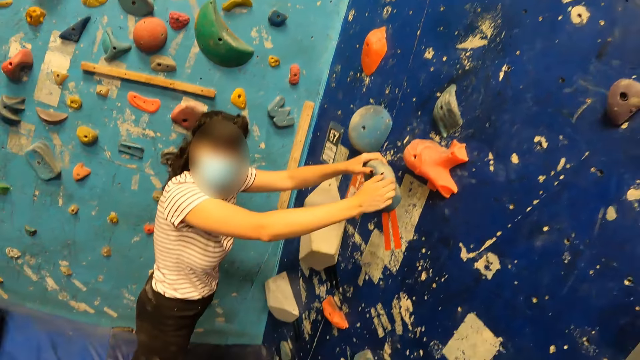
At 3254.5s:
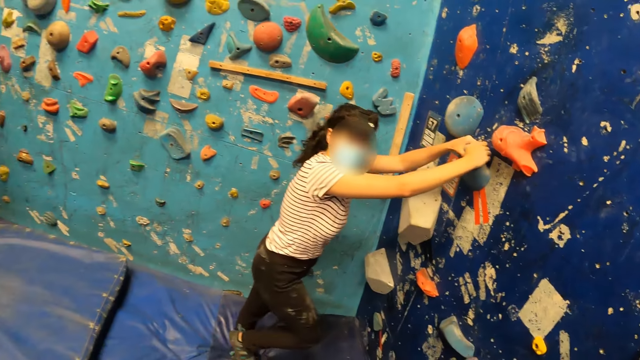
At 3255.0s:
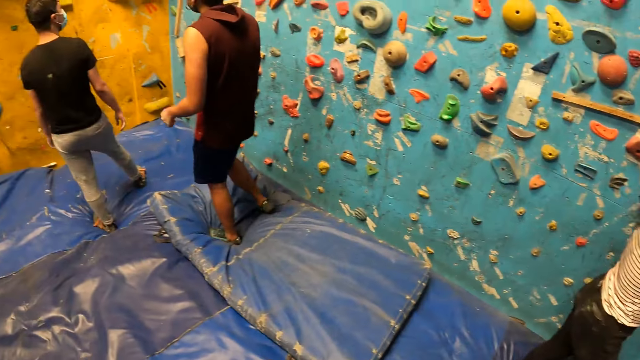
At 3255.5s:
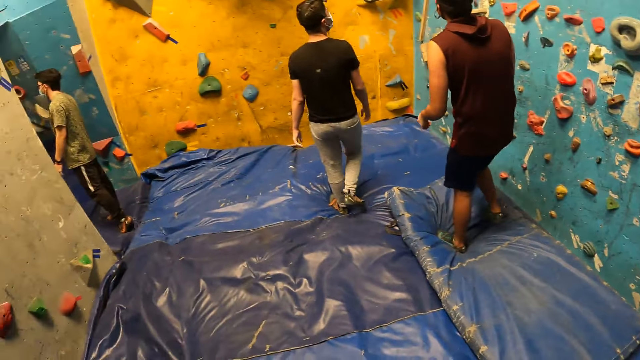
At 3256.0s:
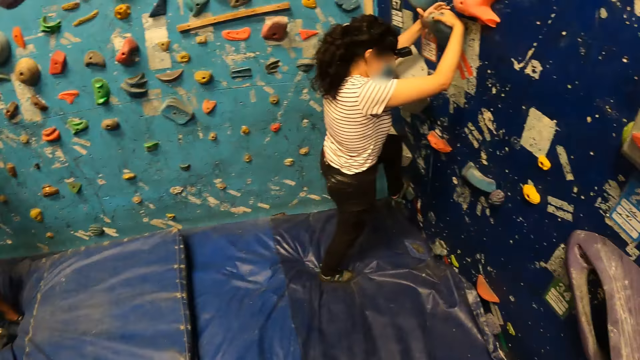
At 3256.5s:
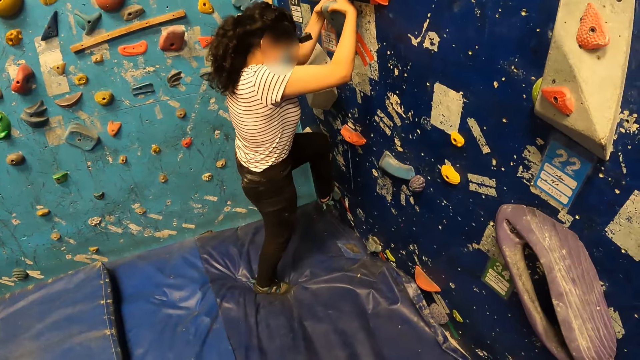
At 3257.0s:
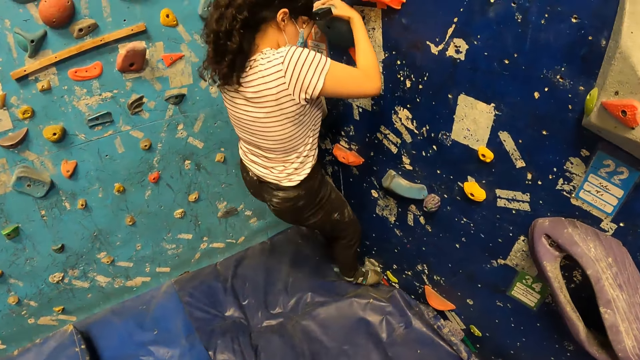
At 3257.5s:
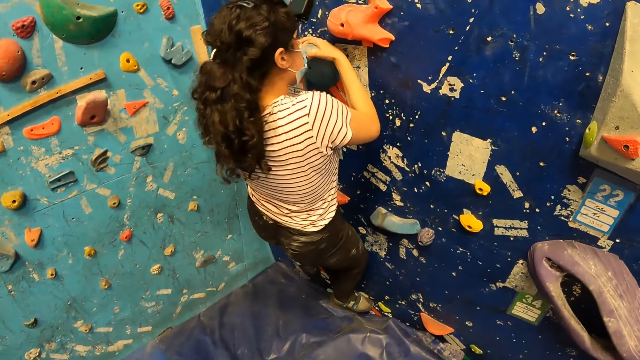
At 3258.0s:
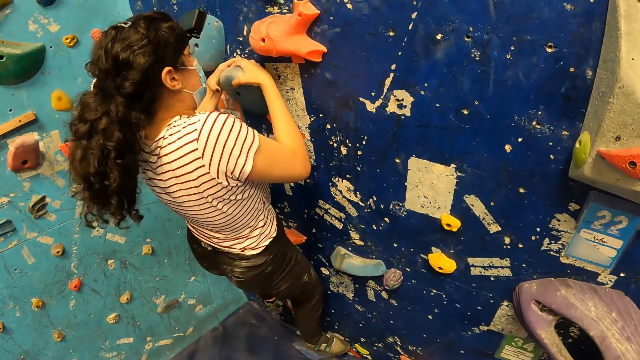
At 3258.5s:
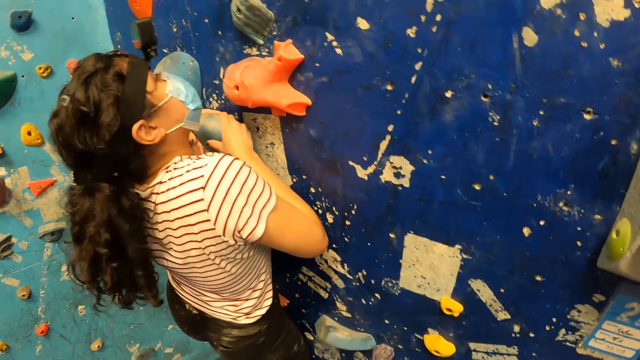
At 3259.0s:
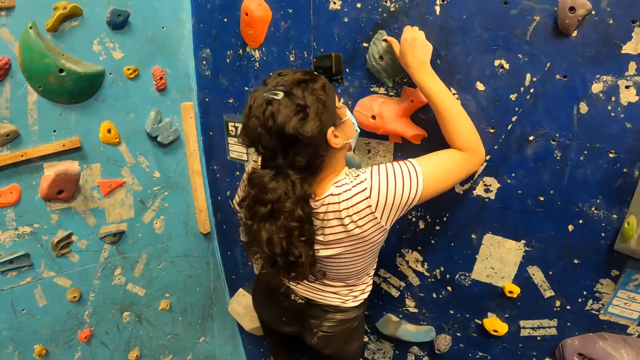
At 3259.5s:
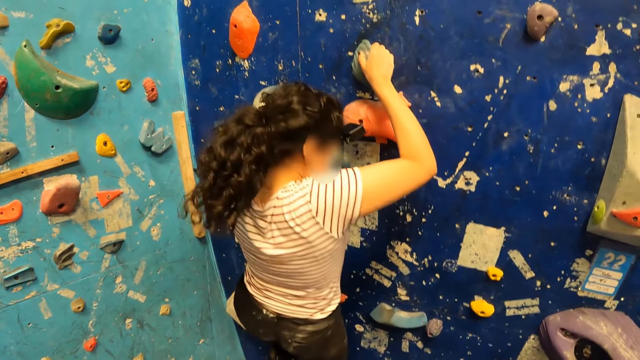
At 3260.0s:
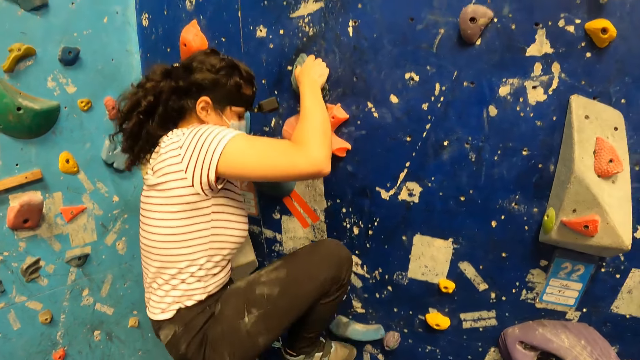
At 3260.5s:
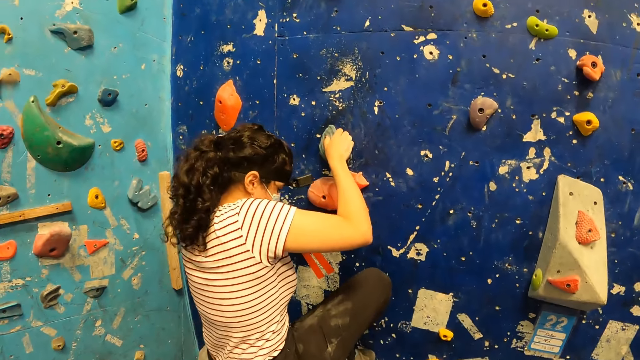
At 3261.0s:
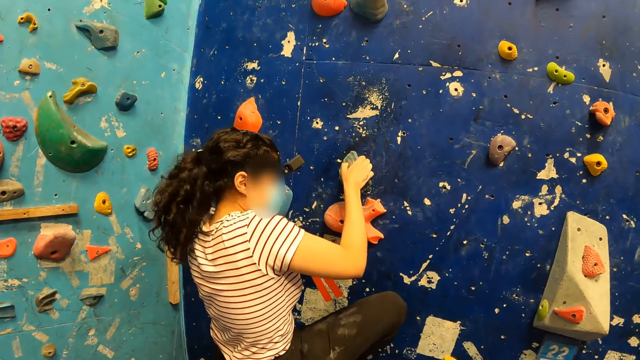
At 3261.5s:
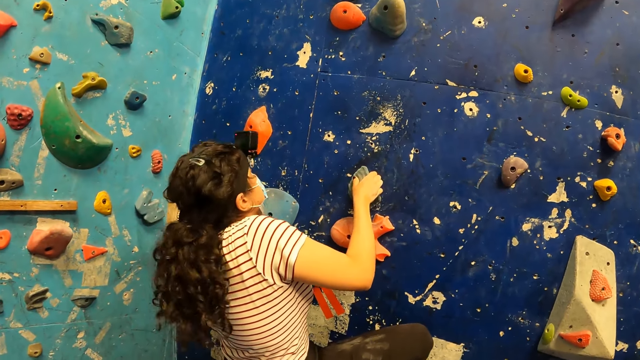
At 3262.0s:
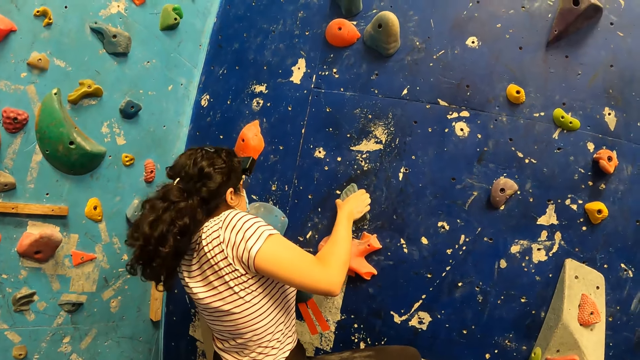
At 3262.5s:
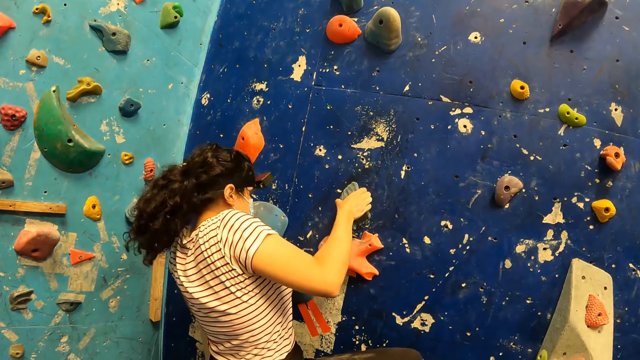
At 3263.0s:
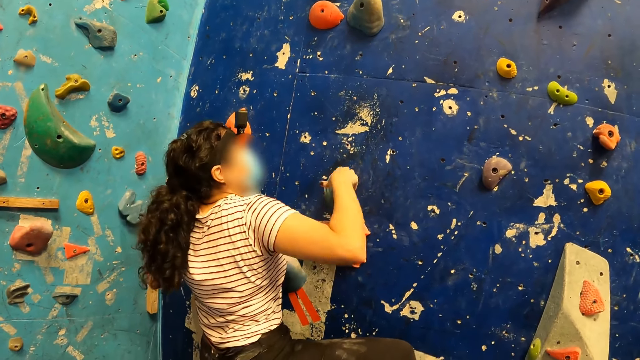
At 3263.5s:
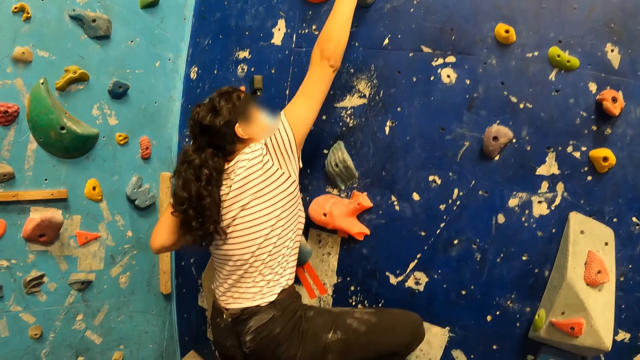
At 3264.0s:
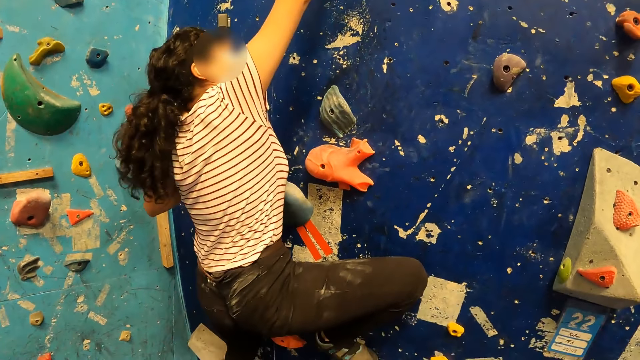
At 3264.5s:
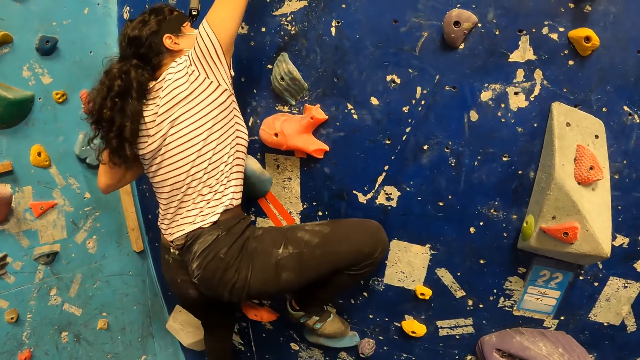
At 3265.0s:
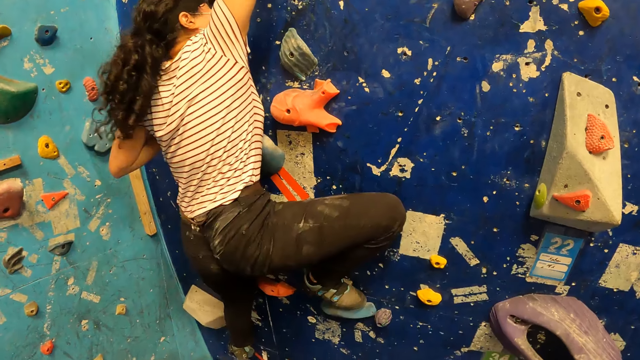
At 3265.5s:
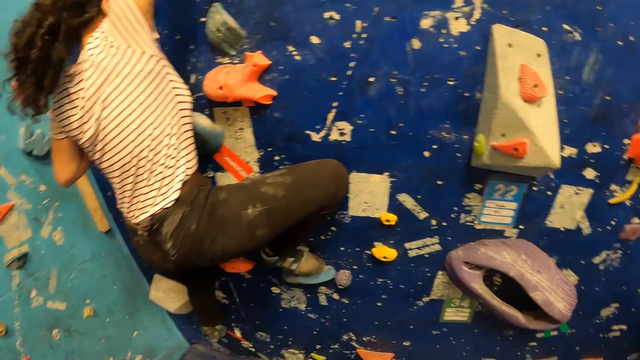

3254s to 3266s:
The camera wearer looks around. The woman climbs the wall with both hands and legs. The camera wearer looks at the woman.

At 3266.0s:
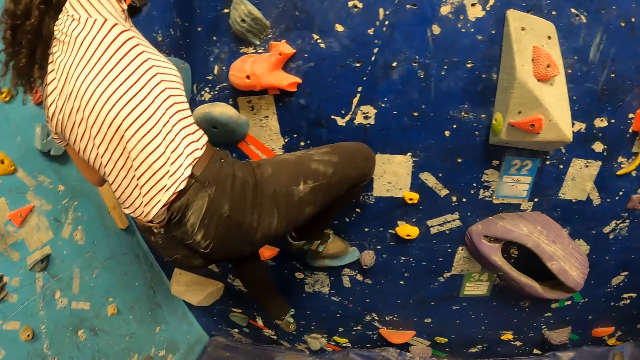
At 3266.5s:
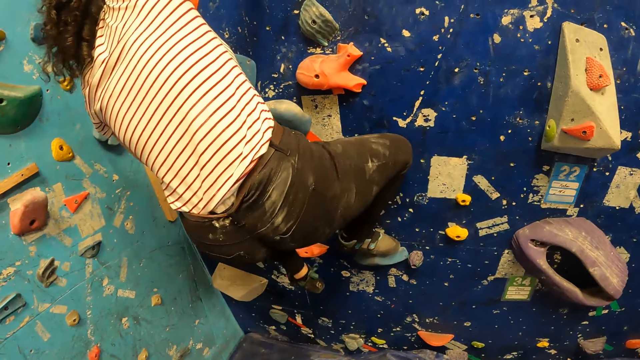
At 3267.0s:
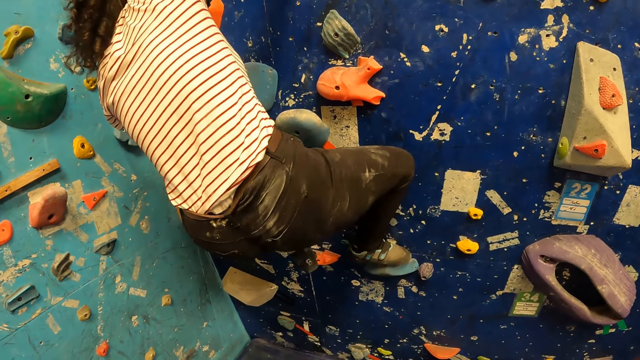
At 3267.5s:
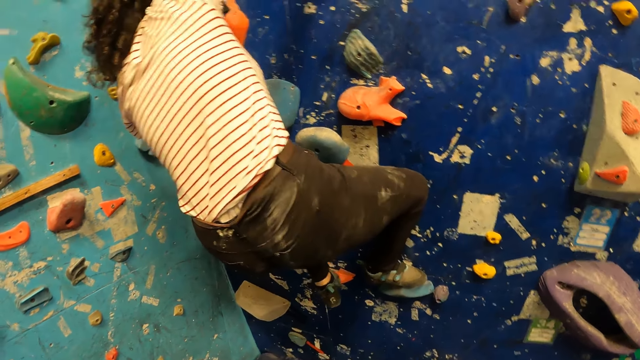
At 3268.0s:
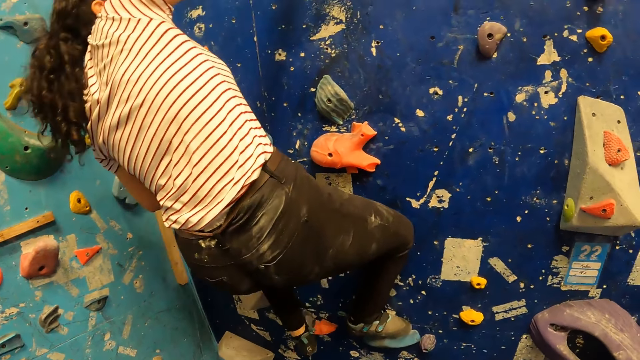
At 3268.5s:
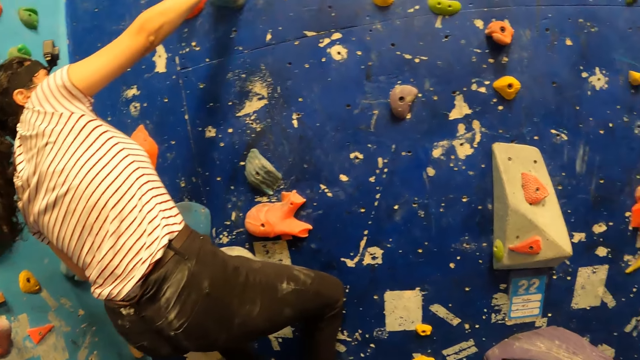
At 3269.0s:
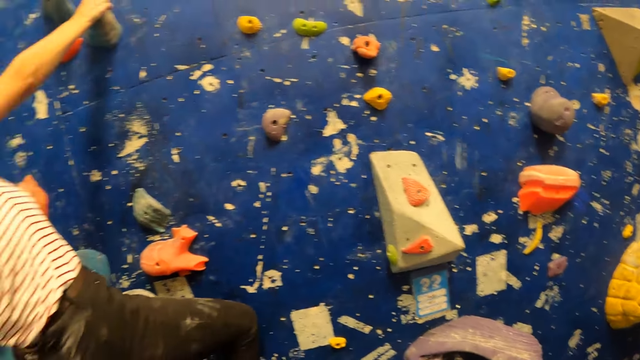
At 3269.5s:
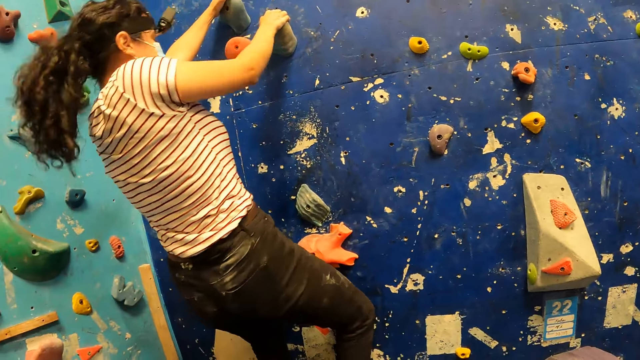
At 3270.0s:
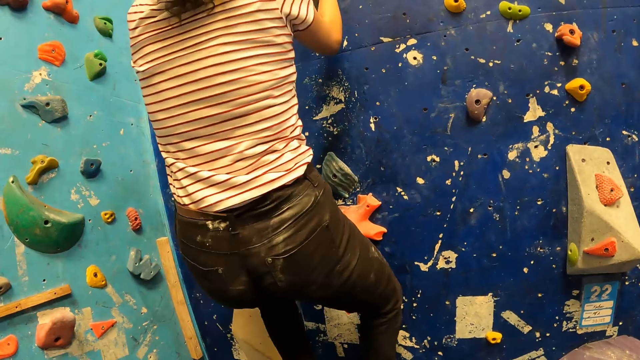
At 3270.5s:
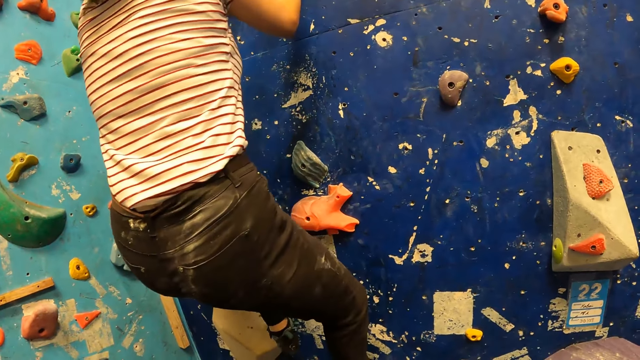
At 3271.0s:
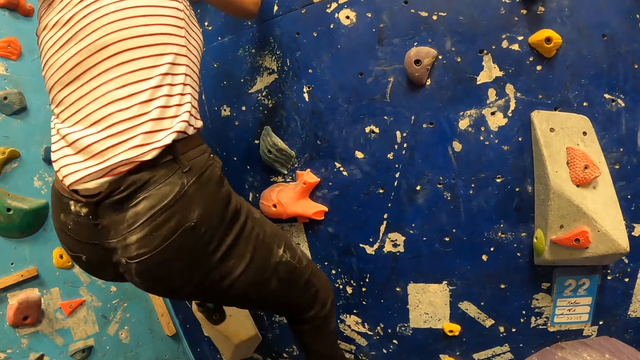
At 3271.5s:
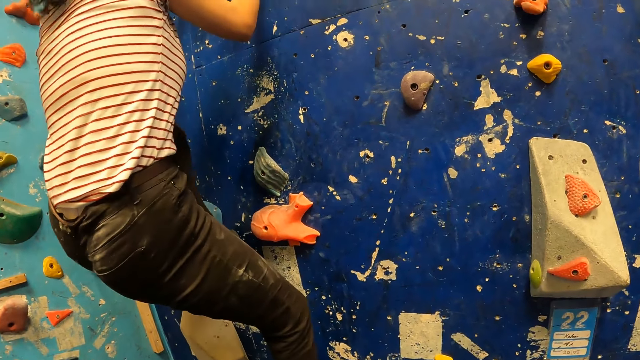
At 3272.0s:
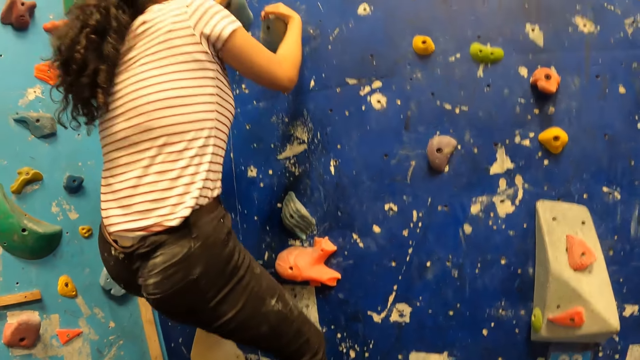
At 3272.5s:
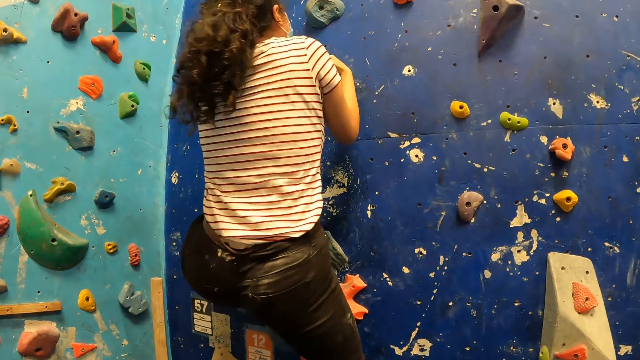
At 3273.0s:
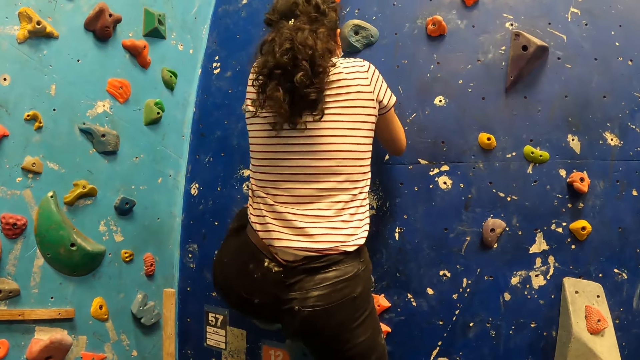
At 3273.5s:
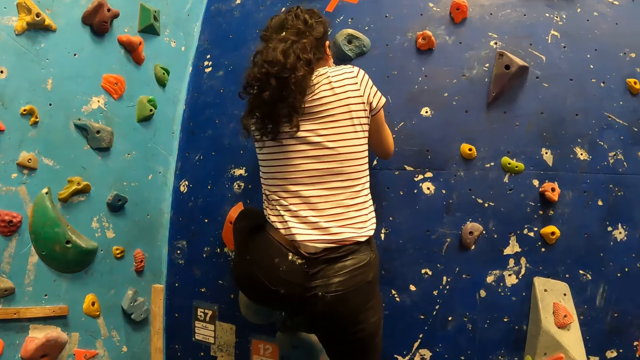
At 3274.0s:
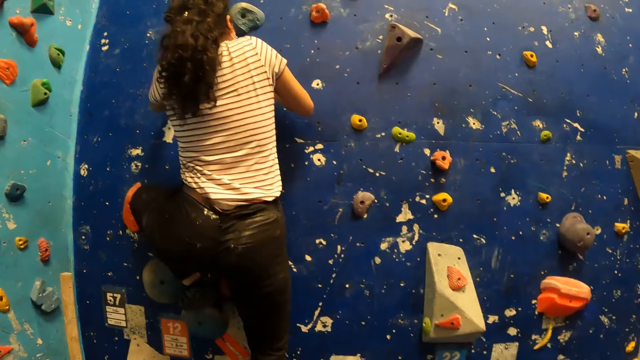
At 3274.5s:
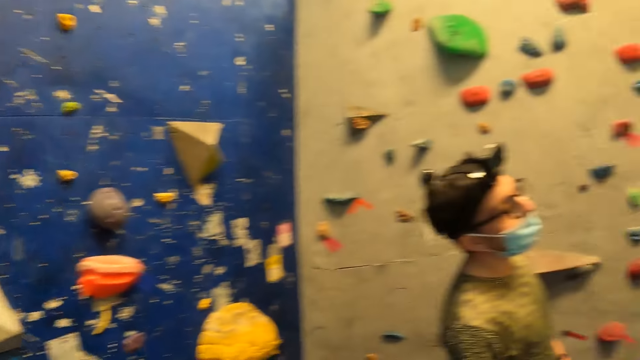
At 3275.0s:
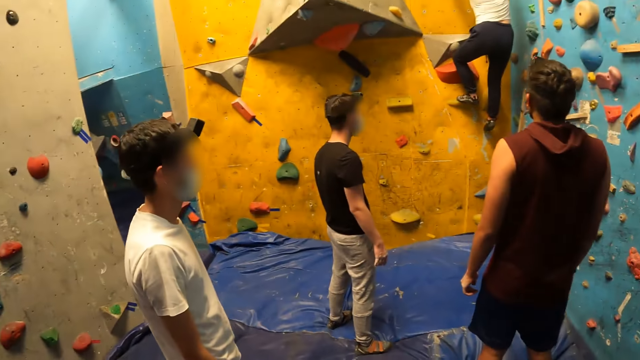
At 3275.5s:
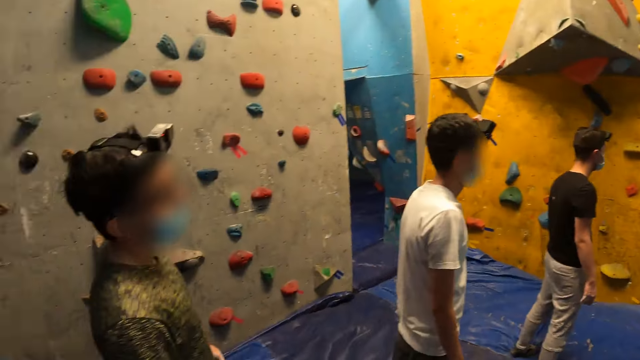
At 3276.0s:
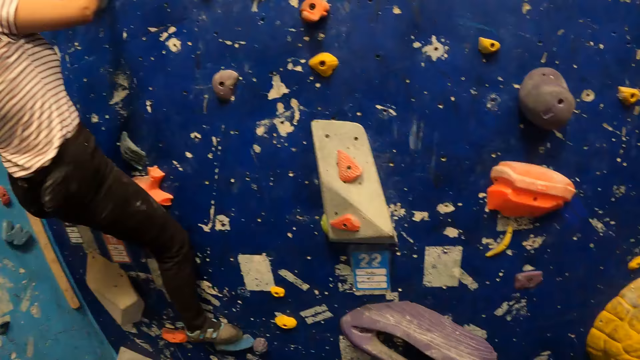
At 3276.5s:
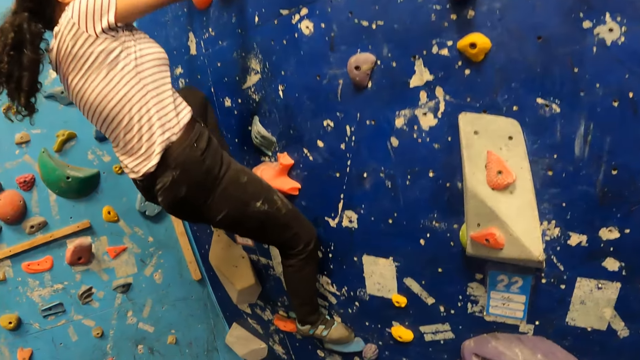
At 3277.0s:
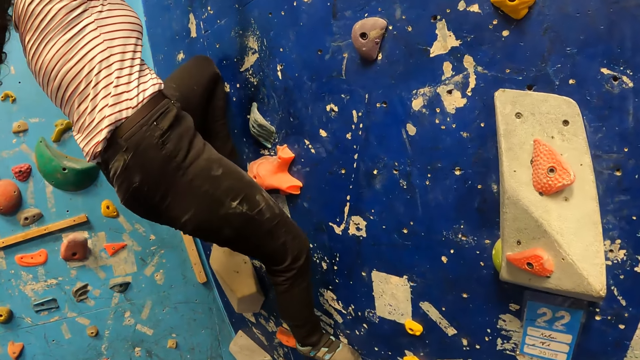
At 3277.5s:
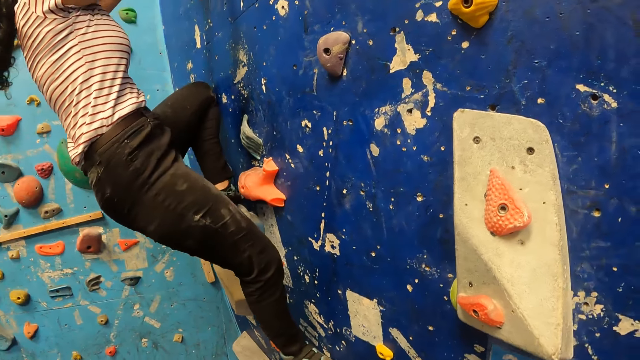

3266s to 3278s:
The camera wearer looks around.
